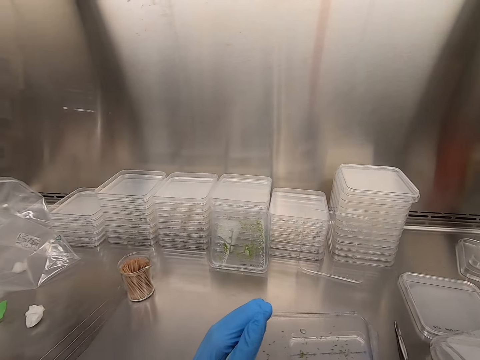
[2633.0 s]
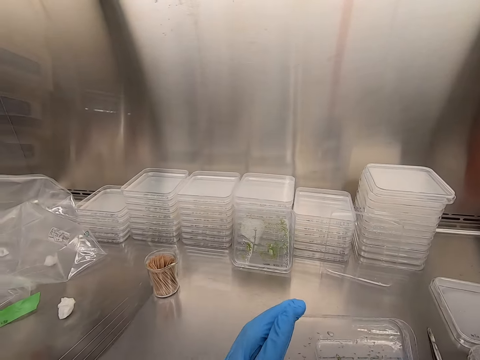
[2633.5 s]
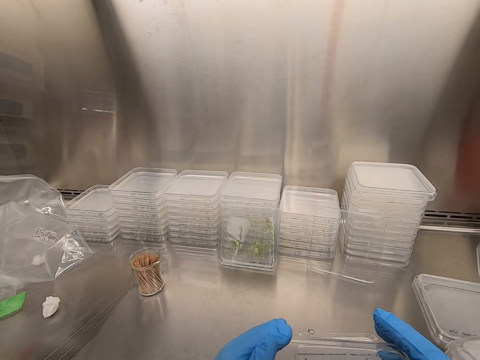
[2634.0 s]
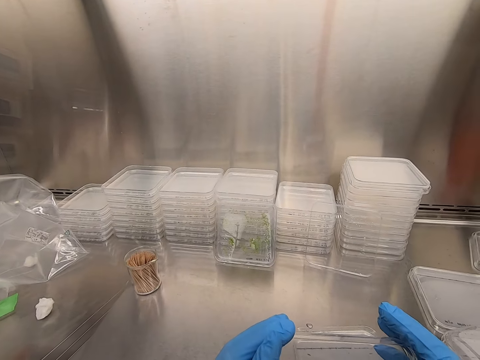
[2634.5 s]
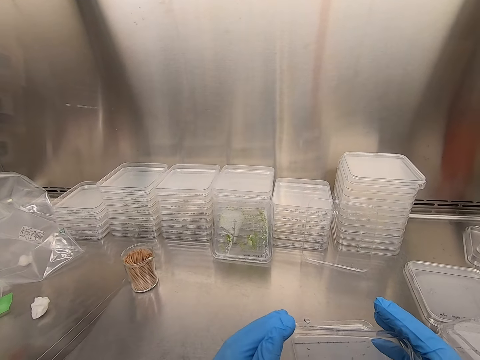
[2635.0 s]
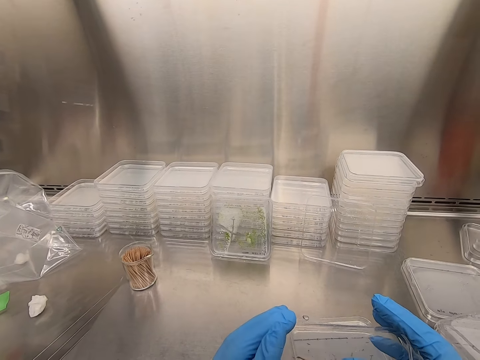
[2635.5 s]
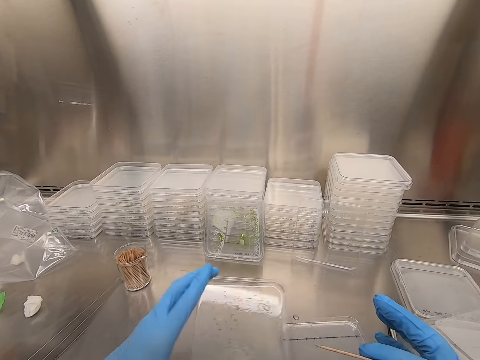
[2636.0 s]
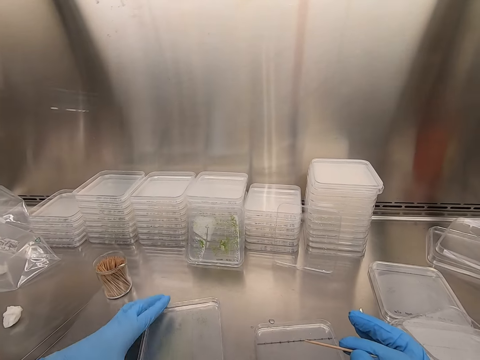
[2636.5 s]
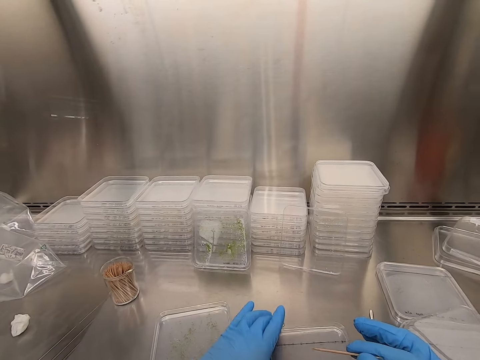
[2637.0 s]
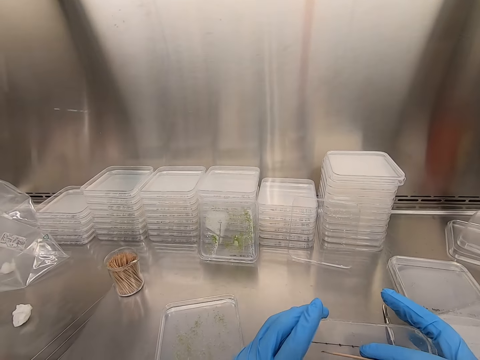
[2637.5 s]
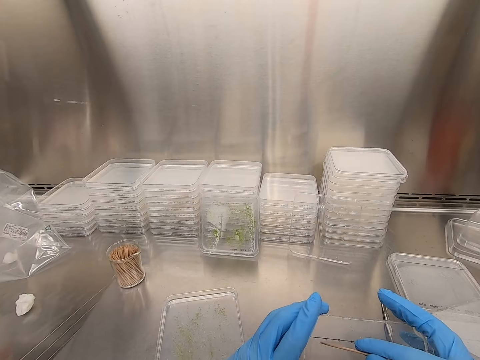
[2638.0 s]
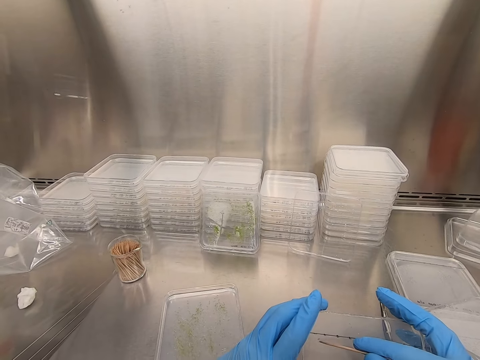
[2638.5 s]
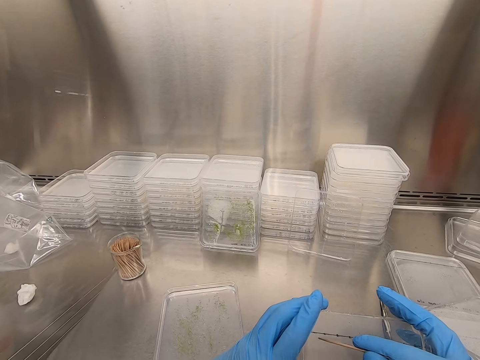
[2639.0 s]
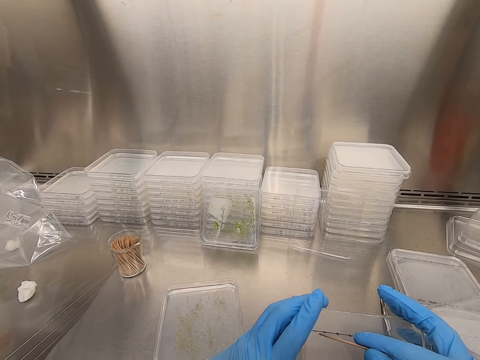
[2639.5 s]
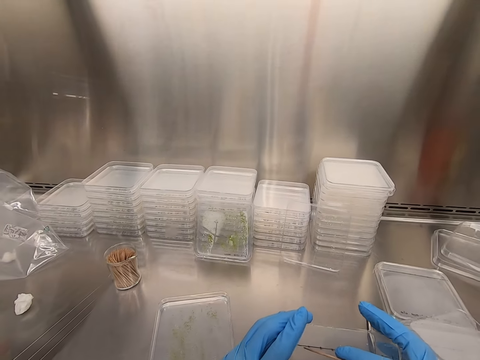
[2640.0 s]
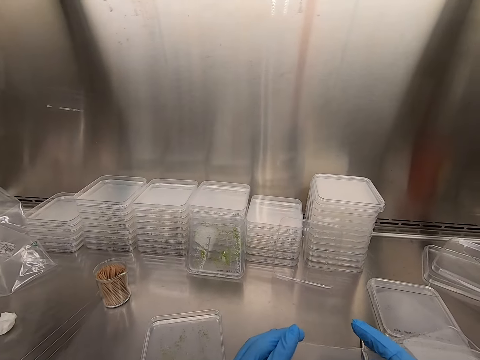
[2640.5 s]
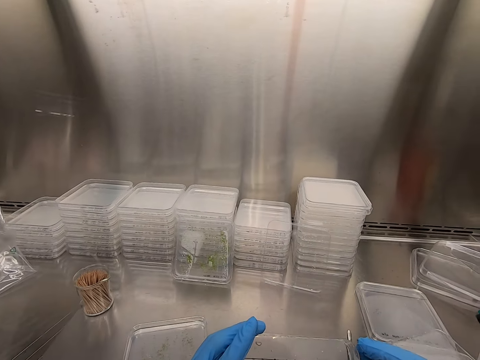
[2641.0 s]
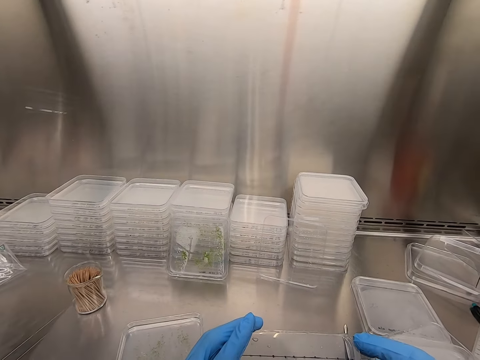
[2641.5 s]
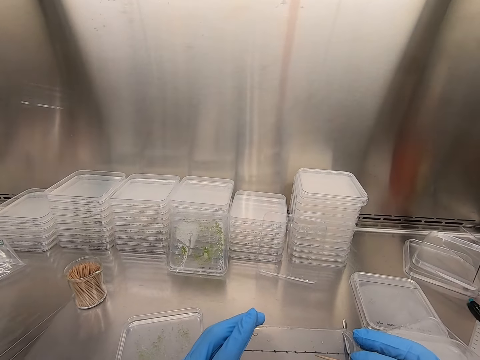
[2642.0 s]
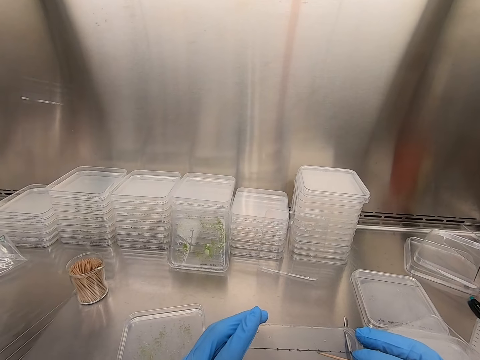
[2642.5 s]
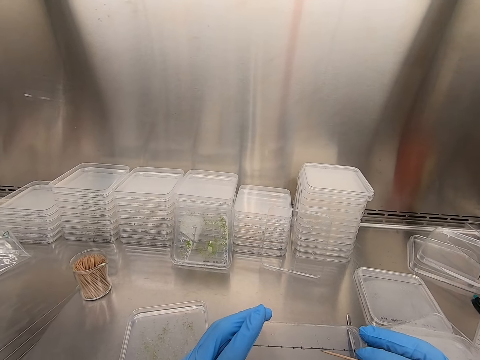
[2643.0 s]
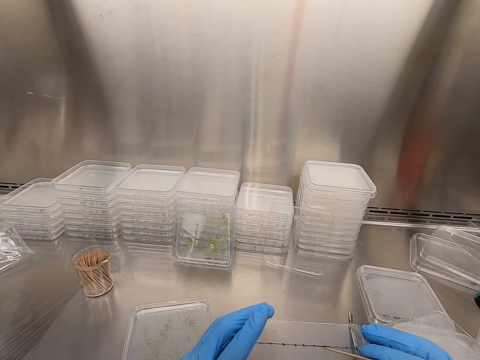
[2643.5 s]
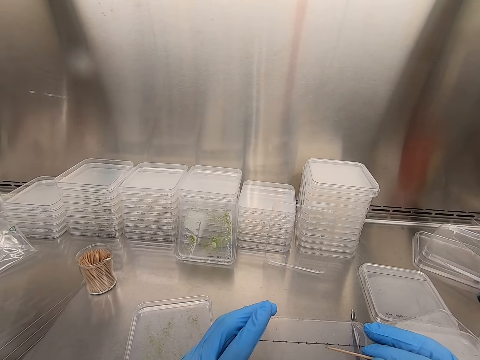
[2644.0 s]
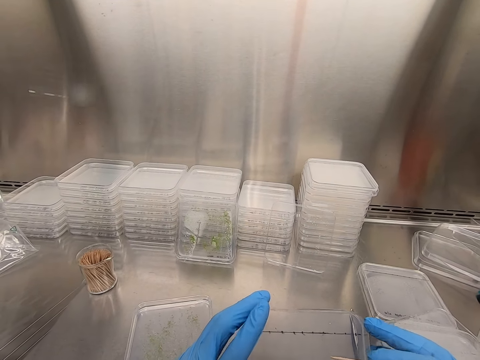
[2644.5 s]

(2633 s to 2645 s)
The camera wearer places the plastic flat tin or acrylic sheet on the steel bench. They pick up the plastic flat tin. They put something on the tin. They pick particles from the acrylic sheet.

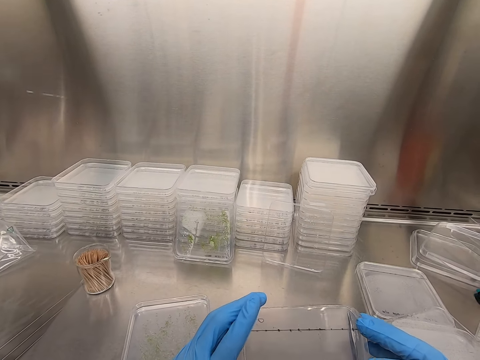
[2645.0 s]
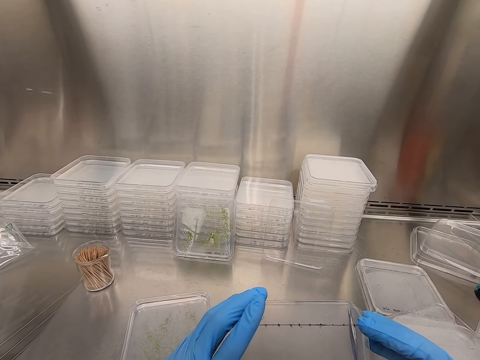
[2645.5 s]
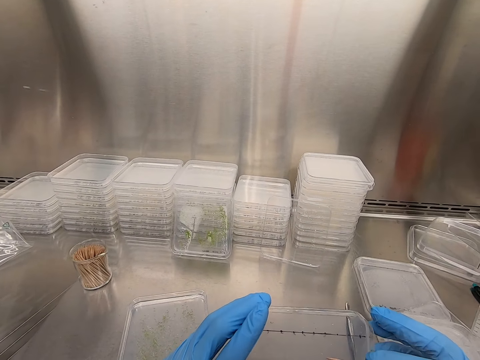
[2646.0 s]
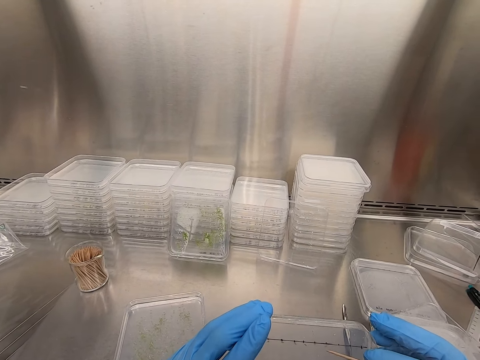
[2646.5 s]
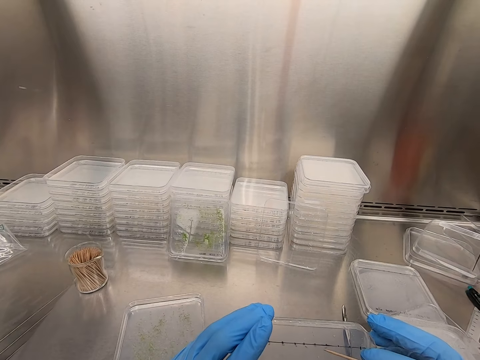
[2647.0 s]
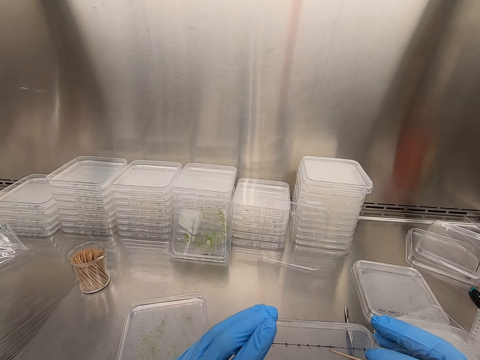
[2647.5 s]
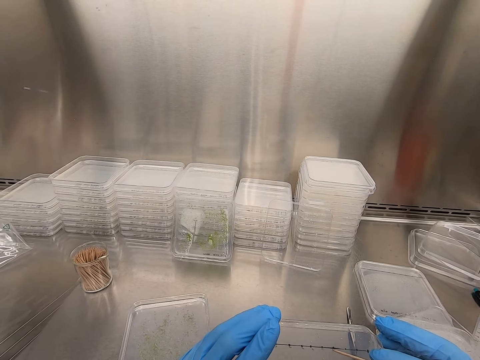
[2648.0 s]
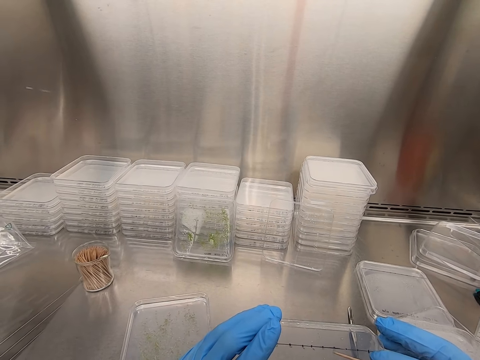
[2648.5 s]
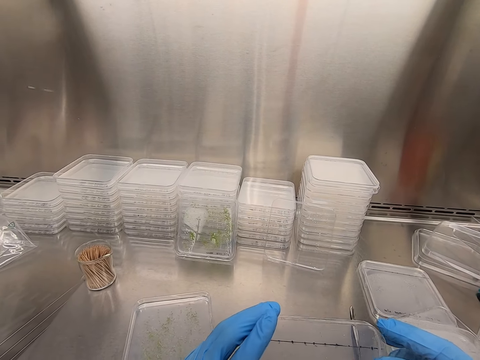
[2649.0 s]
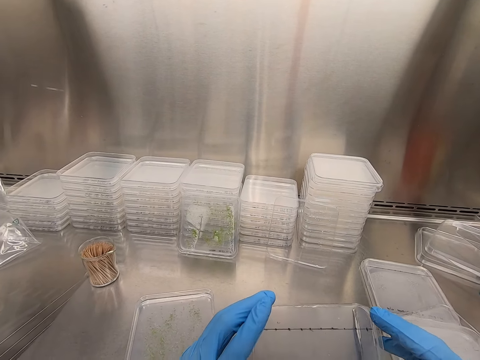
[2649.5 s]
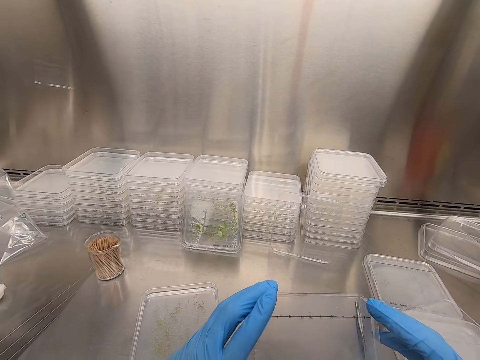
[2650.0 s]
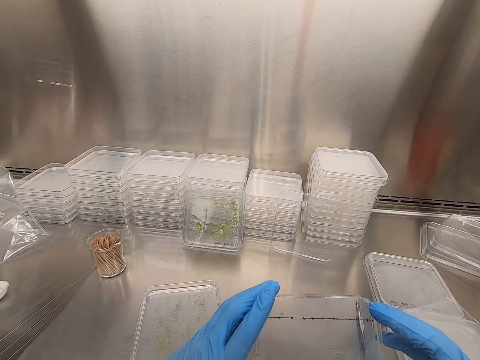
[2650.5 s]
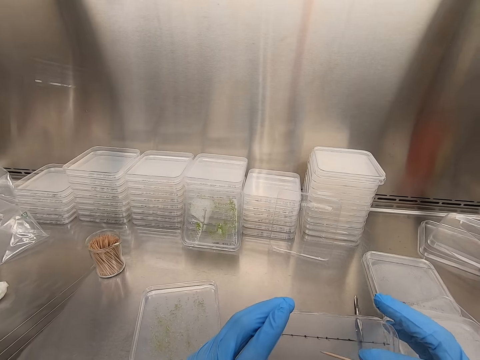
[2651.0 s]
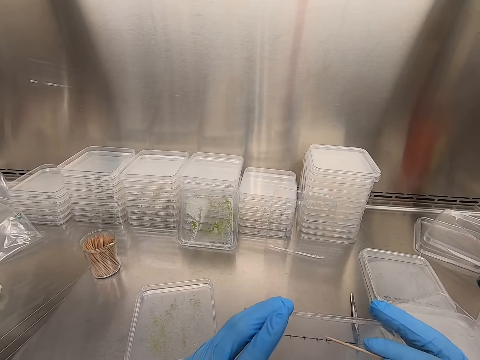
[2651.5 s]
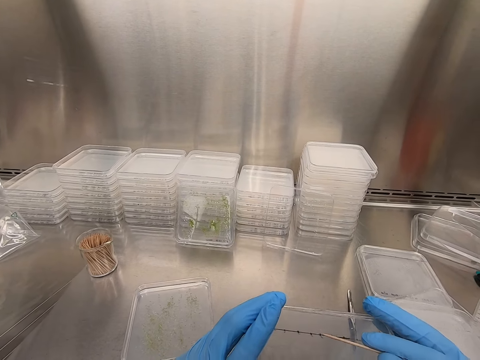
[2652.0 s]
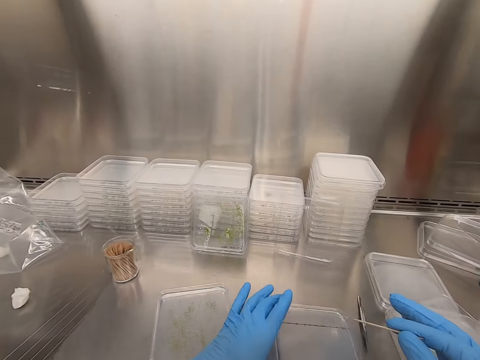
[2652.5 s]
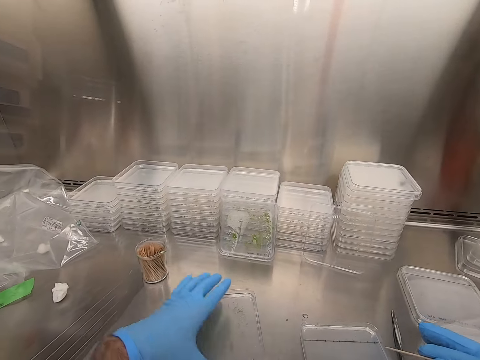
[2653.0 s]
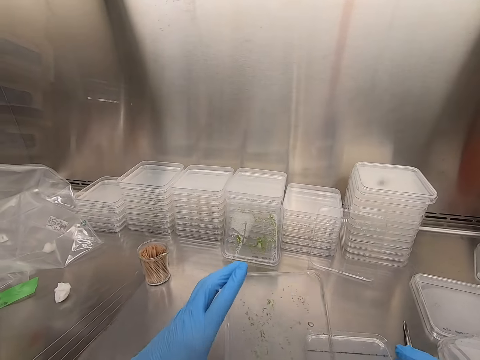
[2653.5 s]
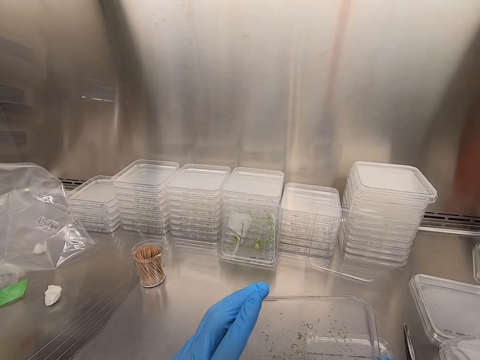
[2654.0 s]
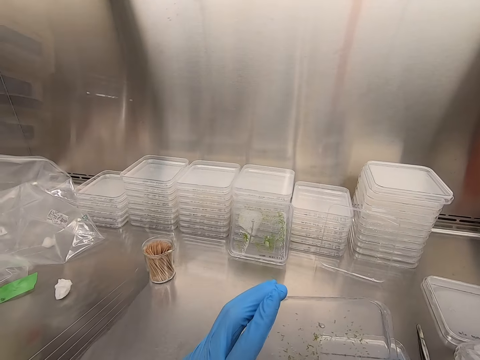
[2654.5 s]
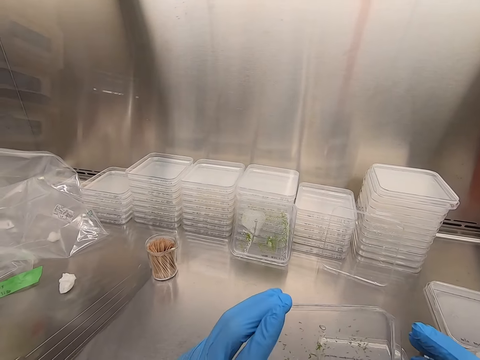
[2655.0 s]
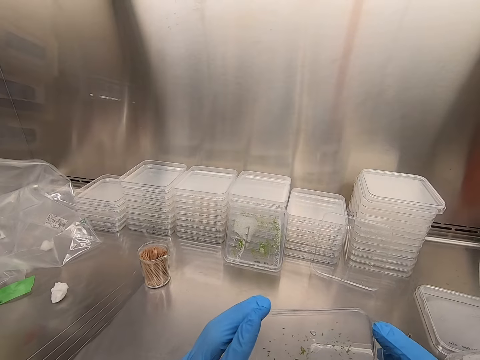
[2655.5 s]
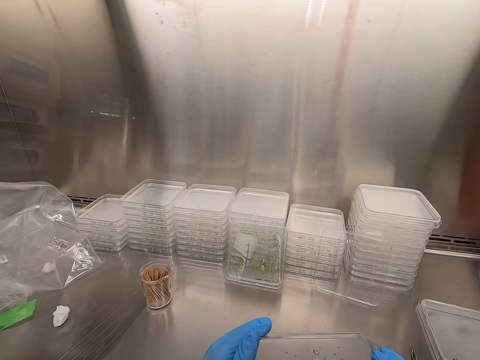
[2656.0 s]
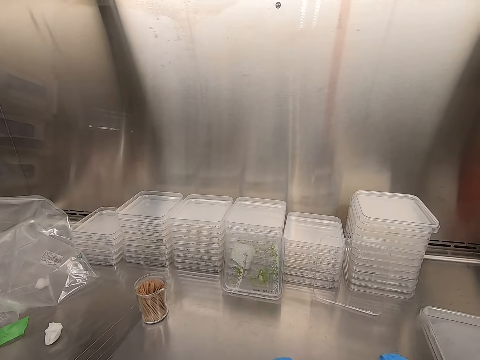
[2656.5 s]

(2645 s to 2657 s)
The camera wearer places the plastic flat tin or acrylic sheet on the steel bench. They pick up the plastic flat tin. They pick particles from the acrylic sheet.
